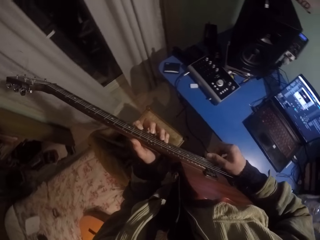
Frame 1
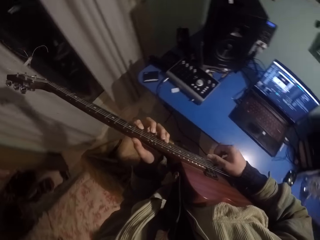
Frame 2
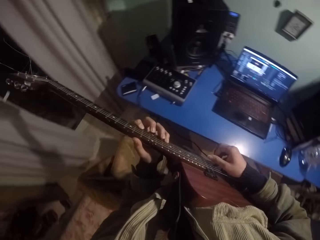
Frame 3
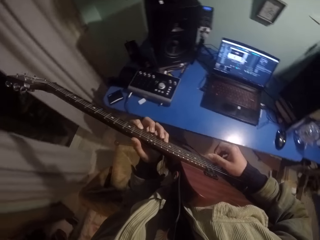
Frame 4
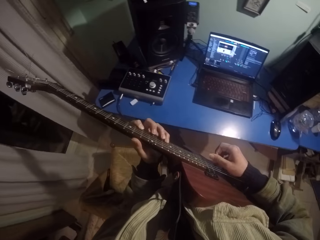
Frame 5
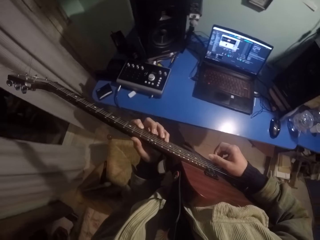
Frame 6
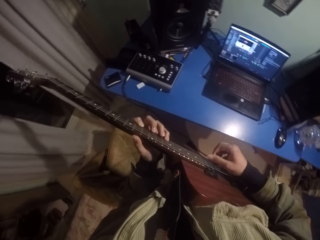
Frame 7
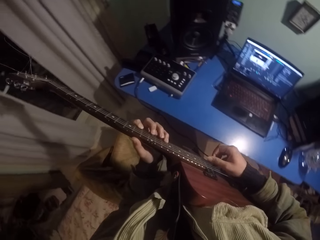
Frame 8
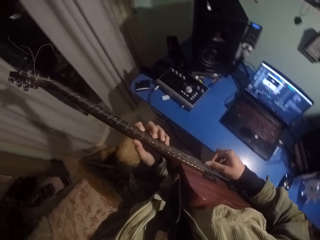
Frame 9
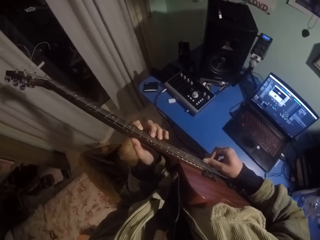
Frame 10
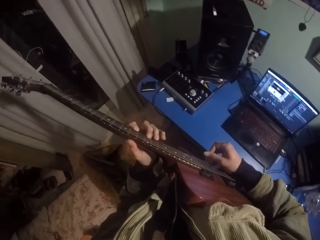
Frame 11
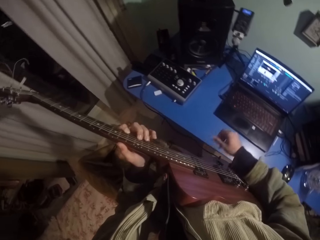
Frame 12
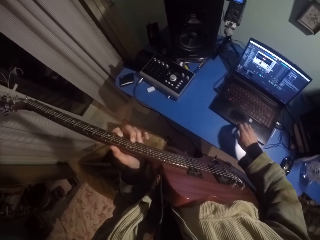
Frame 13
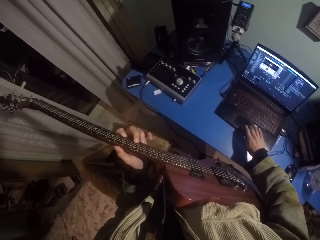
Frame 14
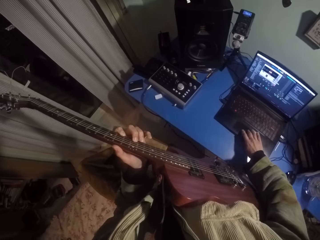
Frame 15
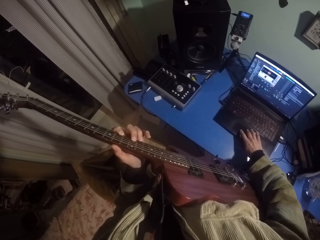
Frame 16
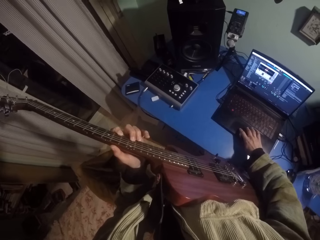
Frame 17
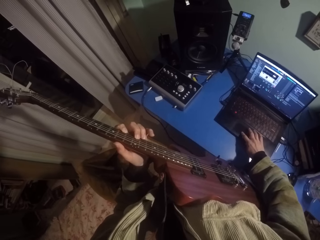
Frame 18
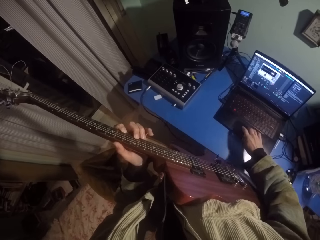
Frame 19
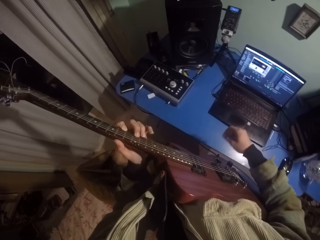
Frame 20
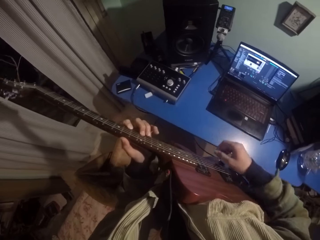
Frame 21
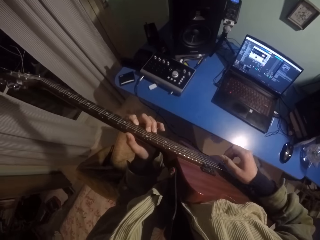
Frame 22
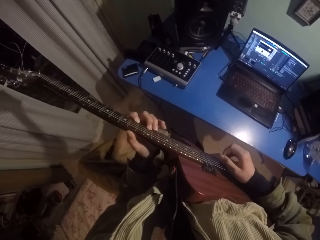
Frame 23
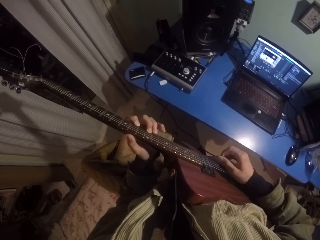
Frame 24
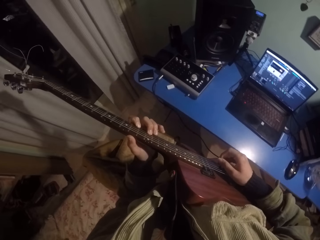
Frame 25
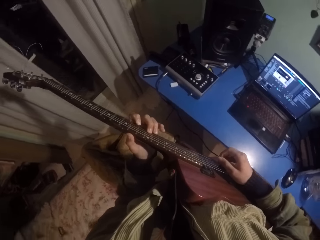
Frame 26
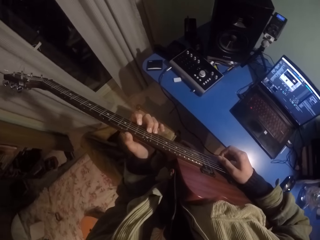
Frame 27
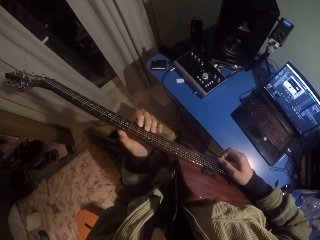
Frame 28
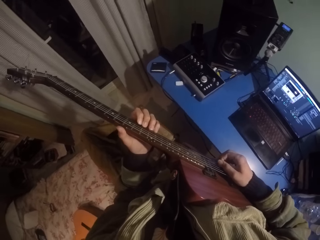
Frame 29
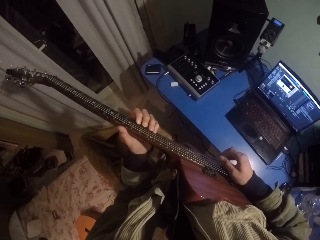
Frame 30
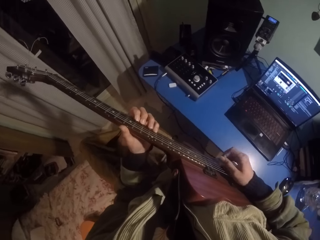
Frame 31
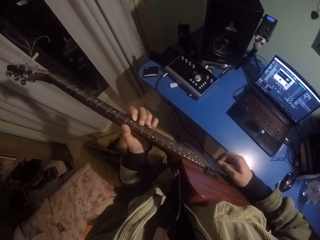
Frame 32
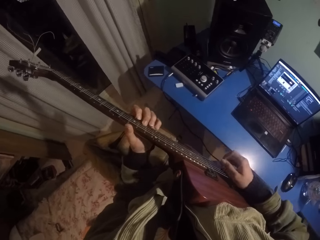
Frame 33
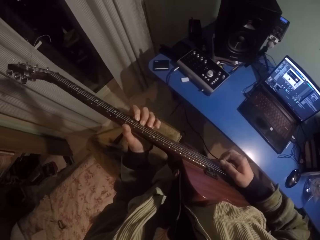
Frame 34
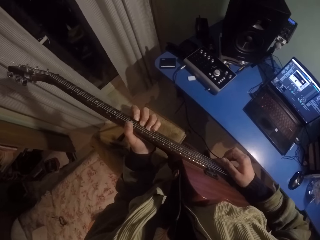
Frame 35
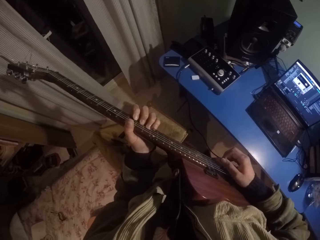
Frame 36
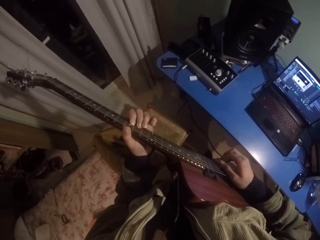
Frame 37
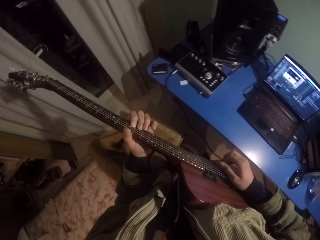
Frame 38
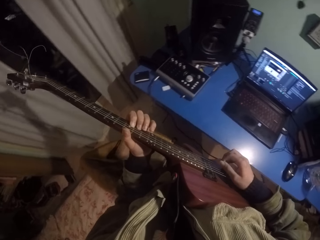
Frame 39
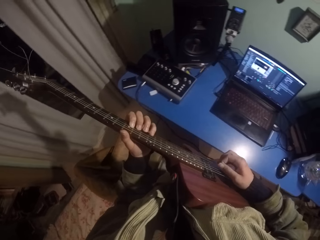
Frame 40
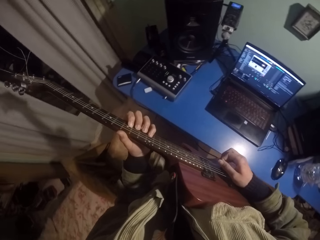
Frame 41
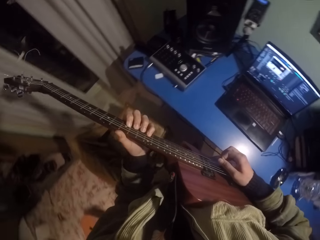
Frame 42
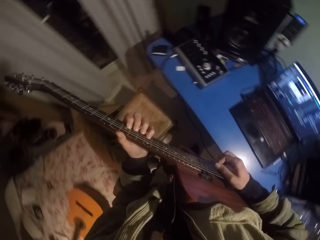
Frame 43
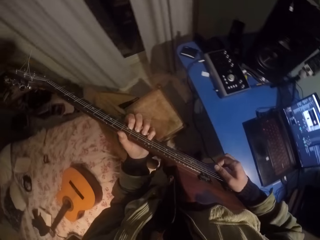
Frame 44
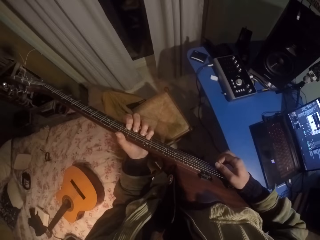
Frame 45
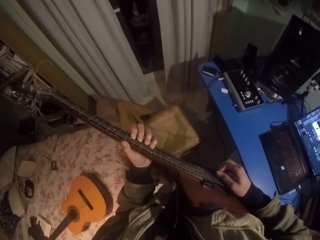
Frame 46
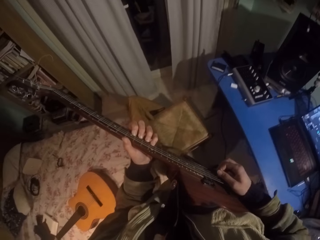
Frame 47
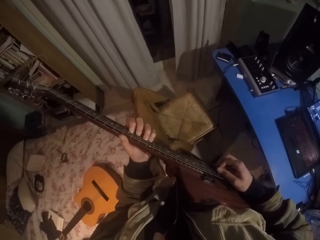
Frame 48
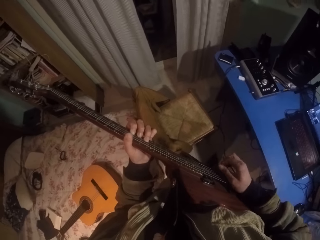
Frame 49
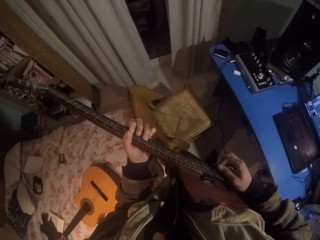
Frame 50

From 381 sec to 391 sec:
The camera wearer lowers the right hand. They press the laptop. They raise the right hand. They strike chords of the guitar with the right hand.

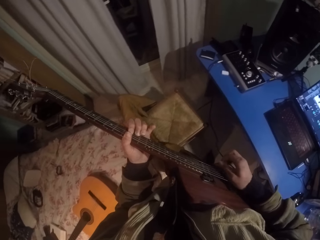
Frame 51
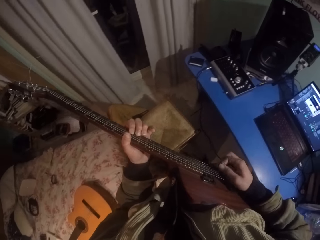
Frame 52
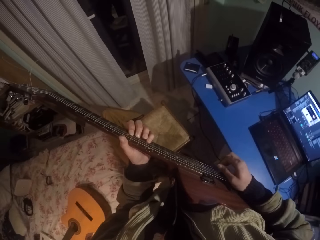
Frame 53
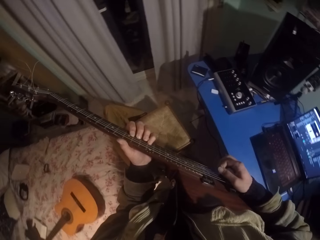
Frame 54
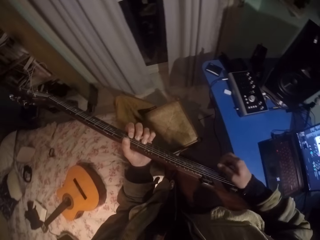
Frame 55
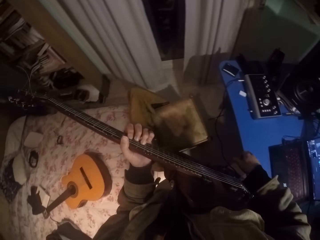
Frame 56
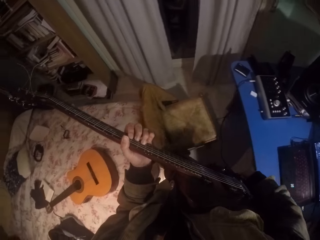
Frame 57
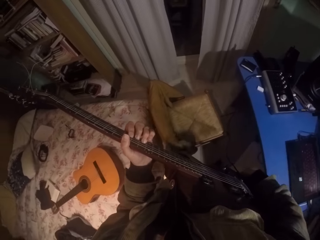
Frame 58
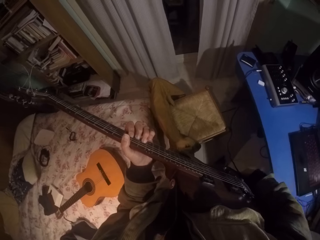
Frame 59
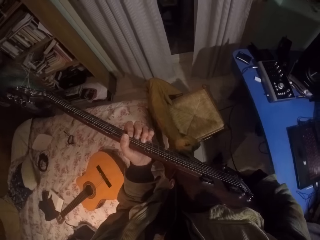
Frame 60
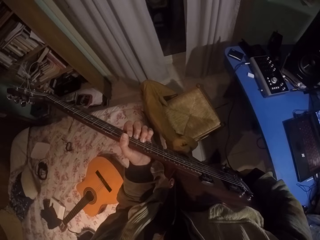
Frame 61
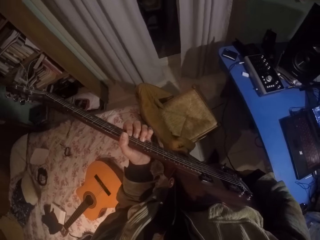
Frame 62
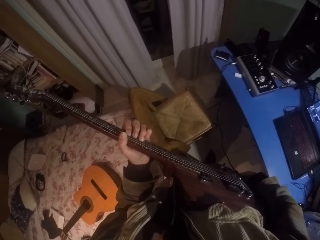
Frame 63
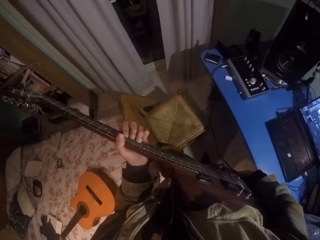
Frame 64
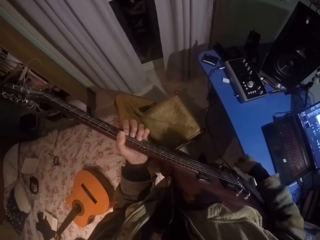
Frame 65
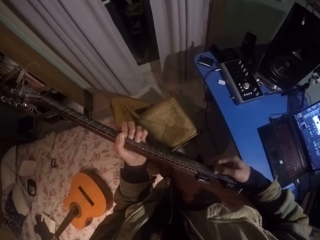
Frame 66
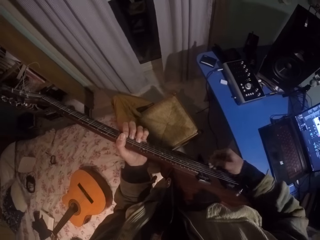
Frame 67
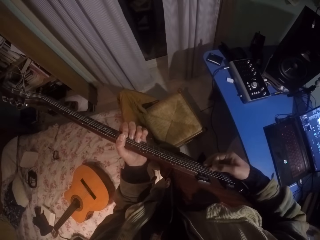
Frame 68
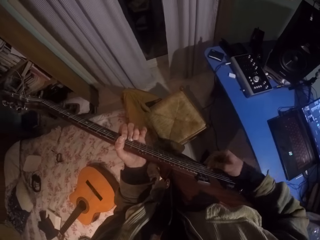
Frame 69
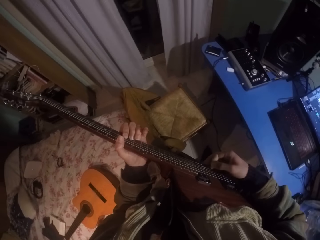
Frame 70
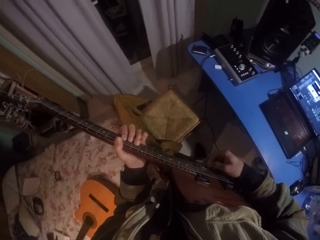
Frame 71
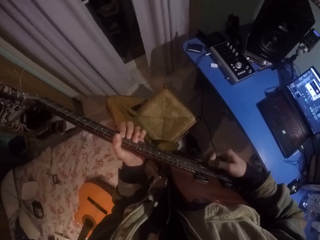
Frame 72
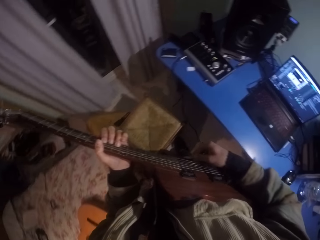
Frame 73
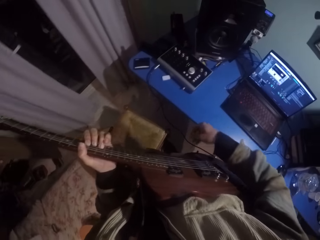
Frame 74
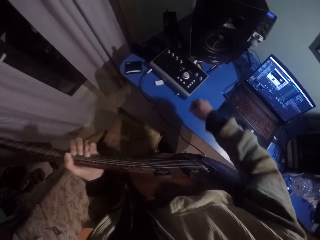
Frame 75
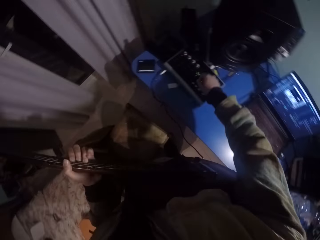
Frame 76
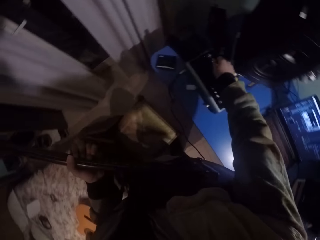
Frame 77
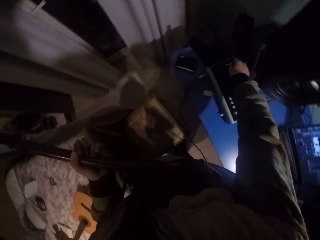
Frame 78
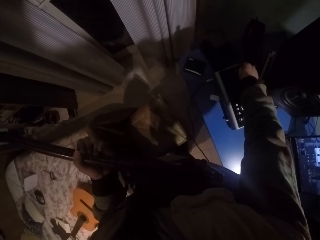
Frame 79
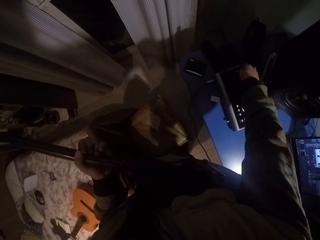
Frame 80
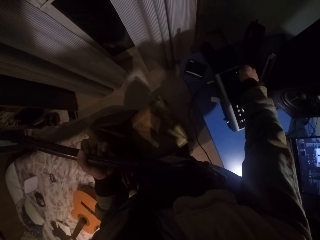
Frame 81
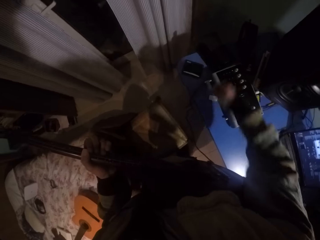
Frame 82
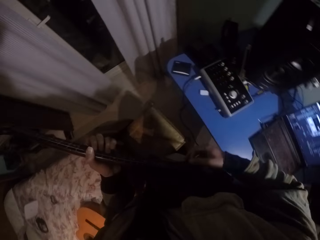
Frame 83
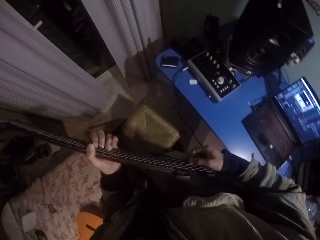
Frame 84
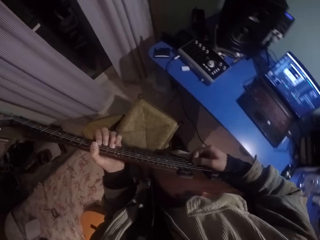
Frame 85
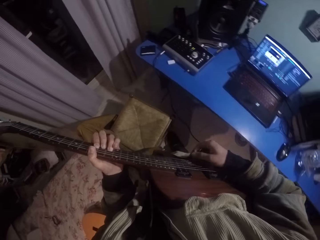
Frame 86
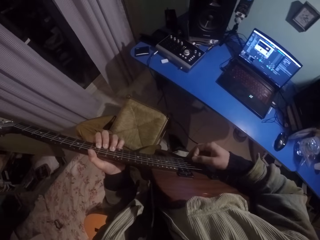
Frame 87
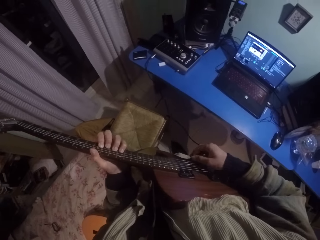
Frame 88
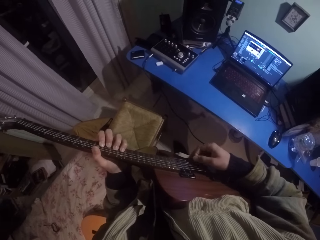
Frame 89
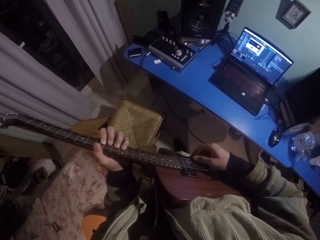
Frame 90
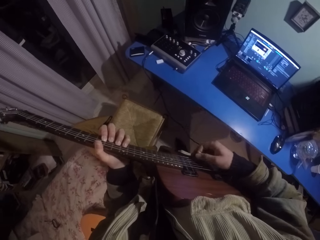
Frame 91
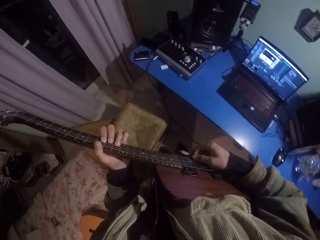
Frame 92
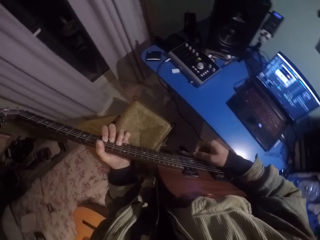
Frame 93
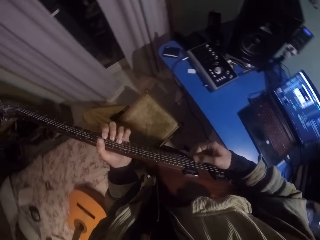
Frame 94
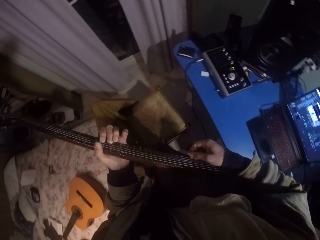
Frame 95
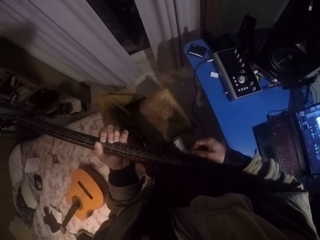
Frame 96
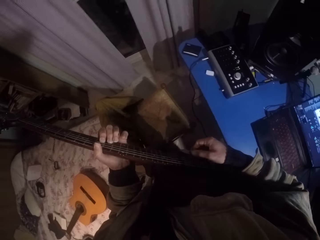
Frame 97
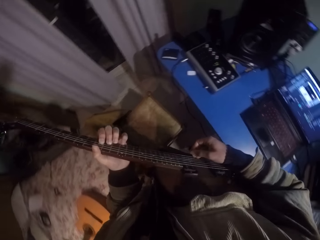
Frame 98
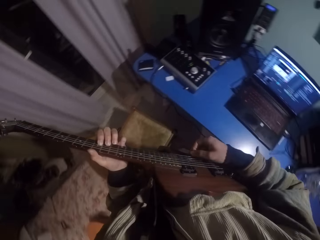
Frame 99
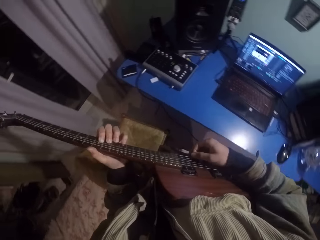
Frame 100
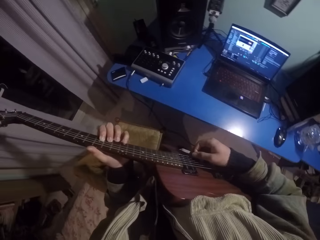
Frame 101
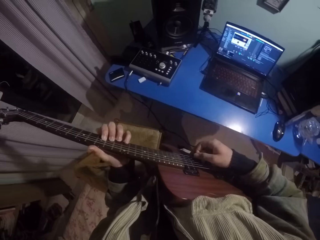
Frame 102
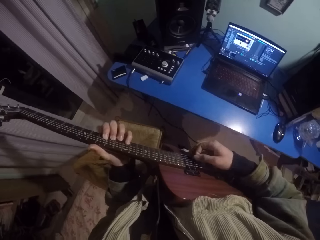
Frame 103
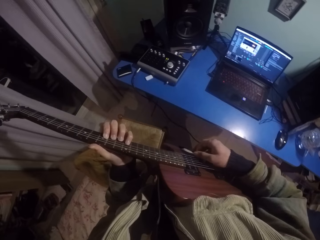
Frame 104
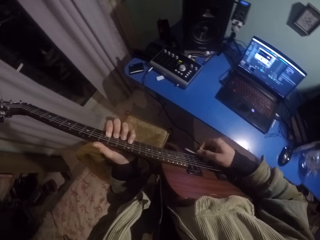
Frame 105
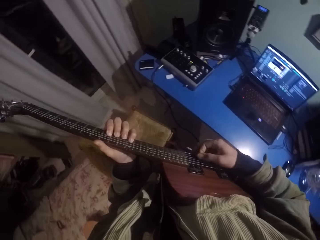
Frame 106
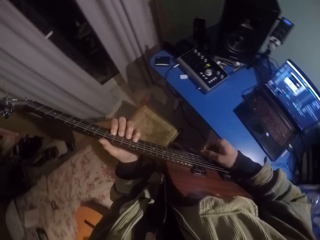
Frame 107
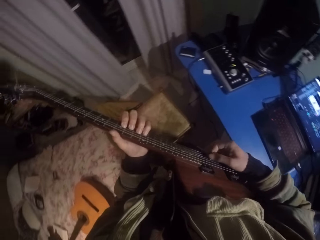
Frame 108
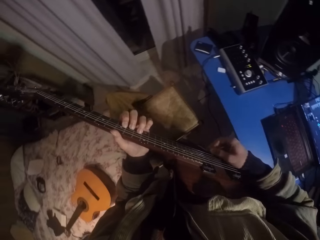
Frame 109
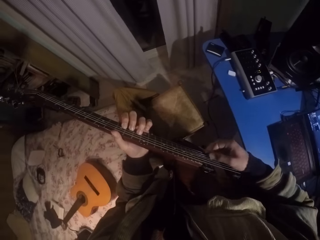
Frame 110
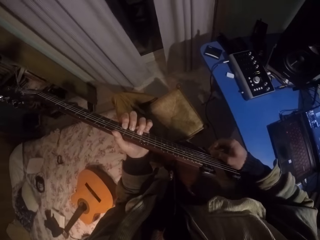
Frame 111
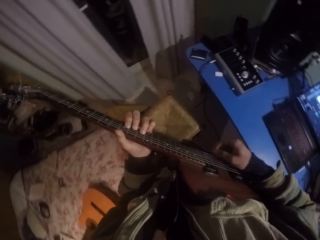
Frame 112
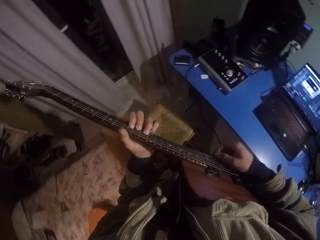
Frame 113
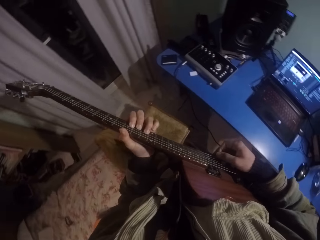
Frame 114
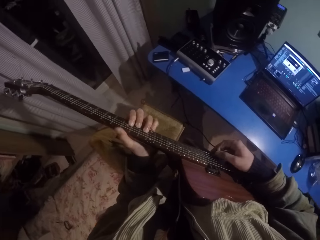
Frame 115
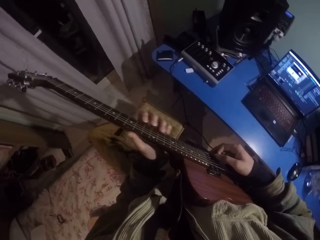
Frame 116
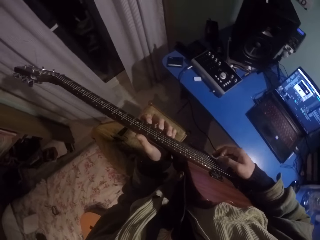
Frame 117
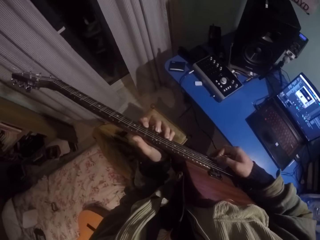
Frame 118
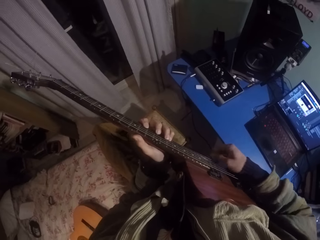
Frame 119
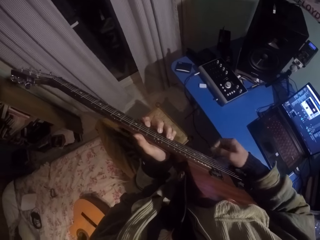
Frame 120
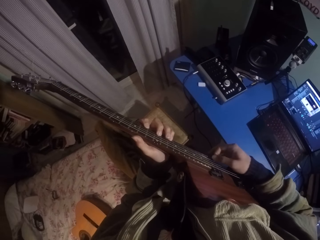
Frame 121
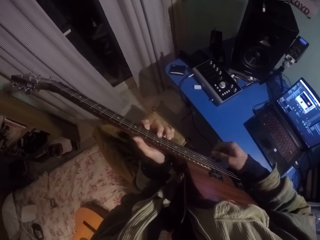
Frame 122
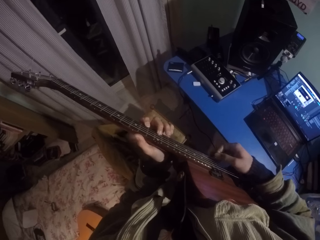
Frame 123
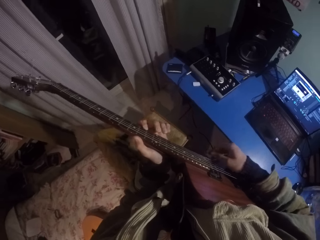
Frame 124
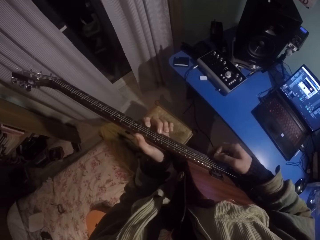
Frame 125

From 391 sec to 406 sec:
The camera wearer touches a guitar cable with the right hand. They hold the wire. They strike chords of the guitar with the right hand. They lower the right hand. They tune an amplifier with the right hand. They raise the right hand. They strike chords of the guitar with the right hand.
